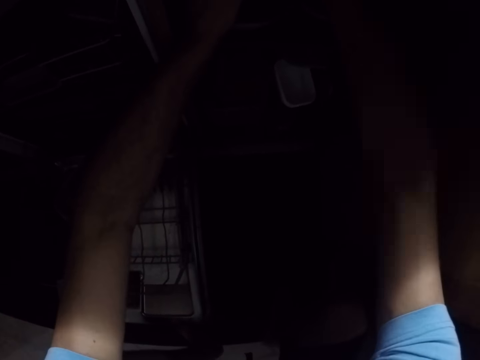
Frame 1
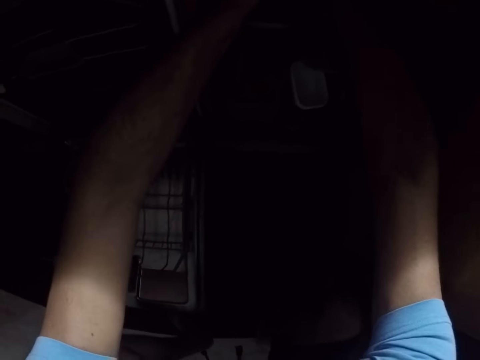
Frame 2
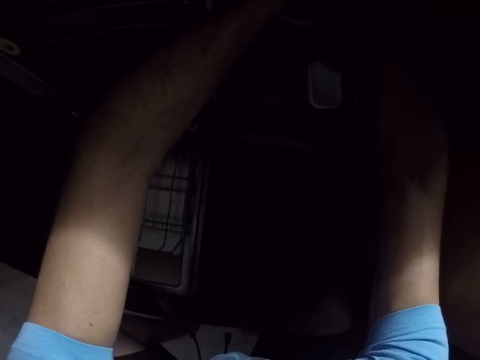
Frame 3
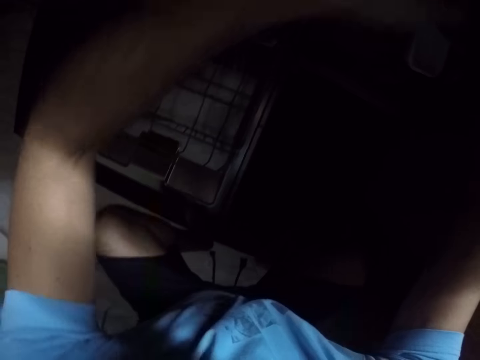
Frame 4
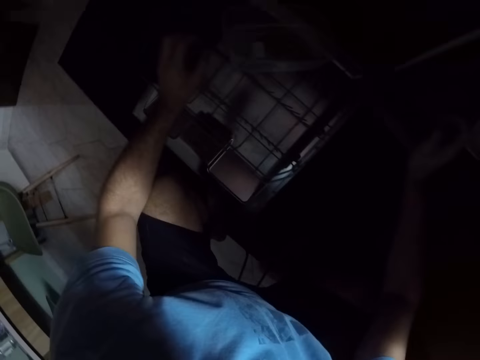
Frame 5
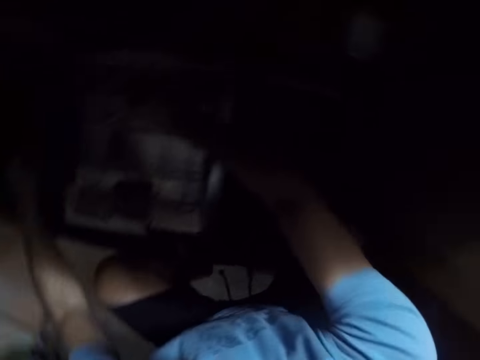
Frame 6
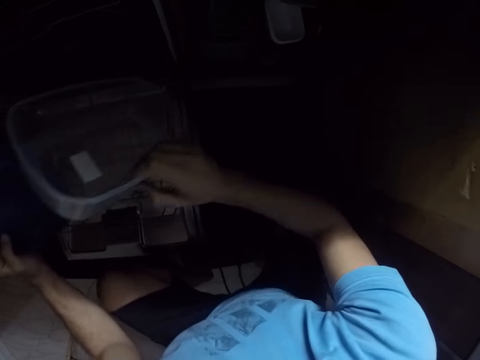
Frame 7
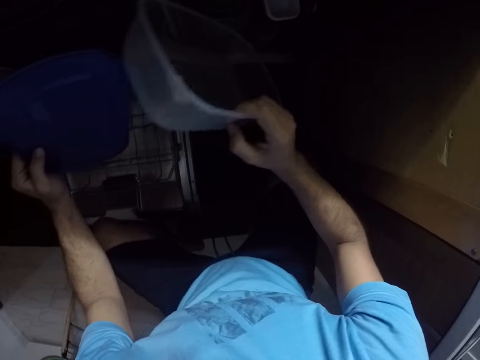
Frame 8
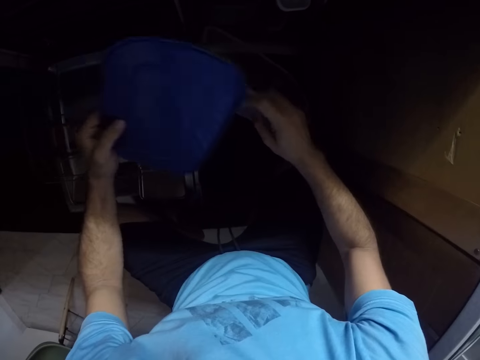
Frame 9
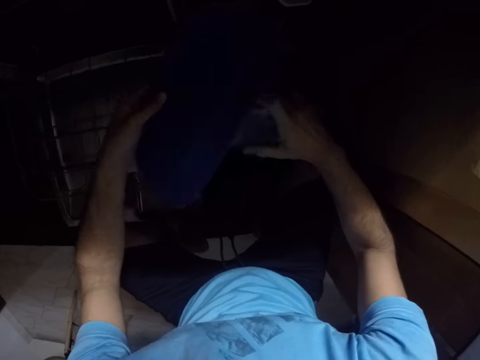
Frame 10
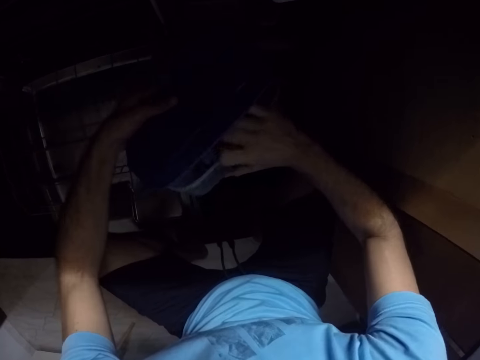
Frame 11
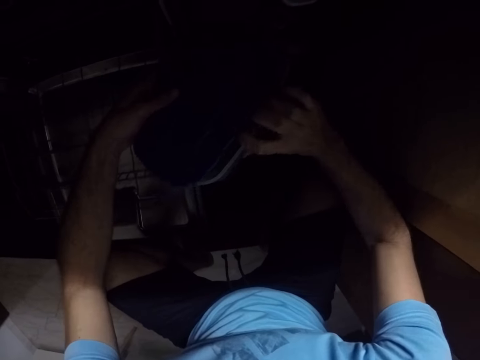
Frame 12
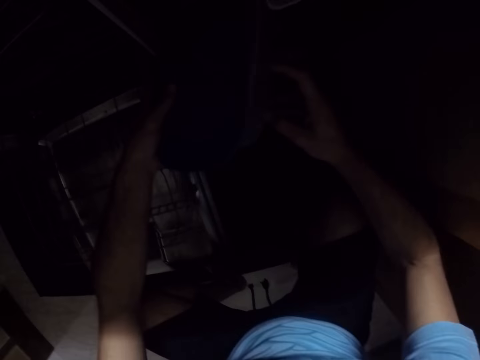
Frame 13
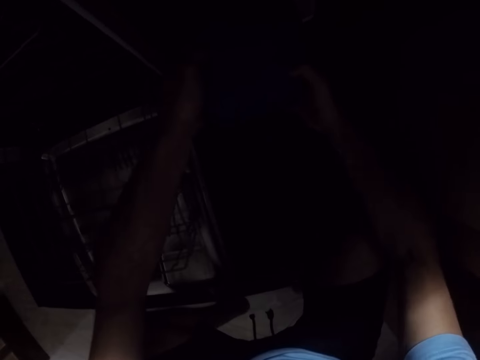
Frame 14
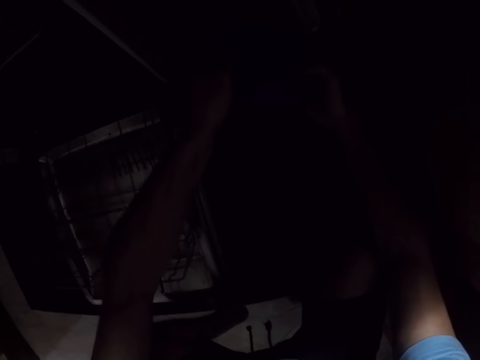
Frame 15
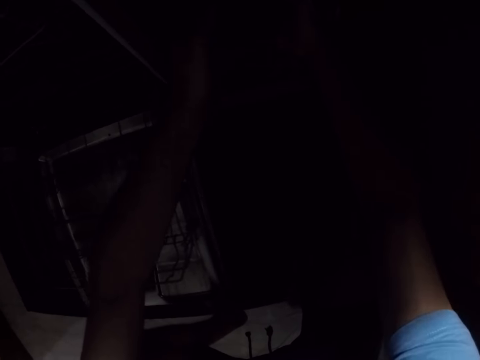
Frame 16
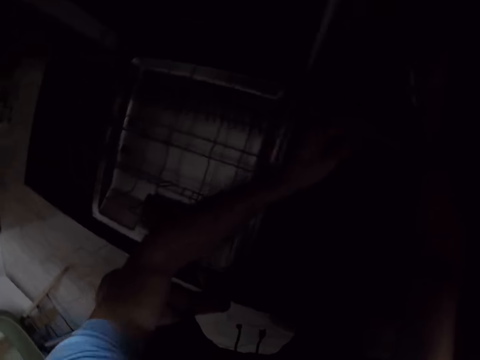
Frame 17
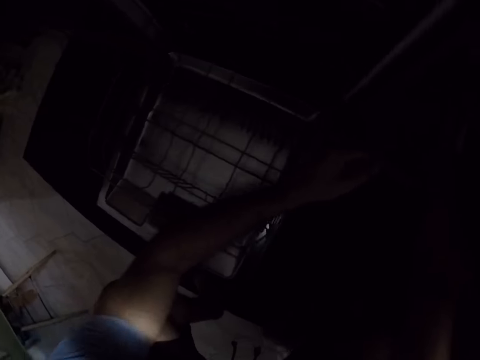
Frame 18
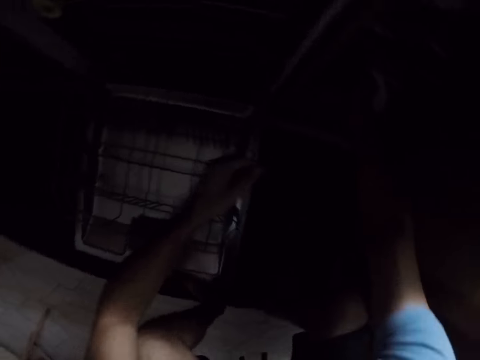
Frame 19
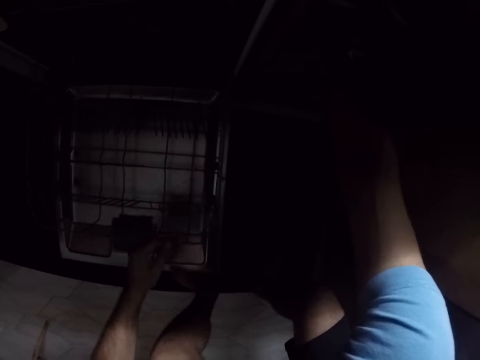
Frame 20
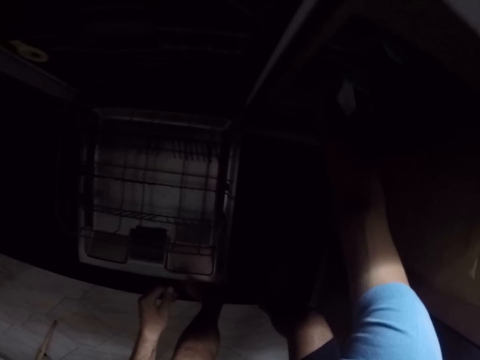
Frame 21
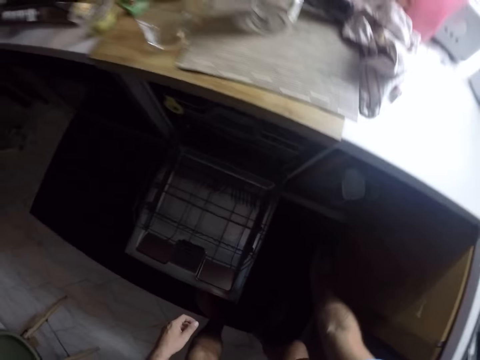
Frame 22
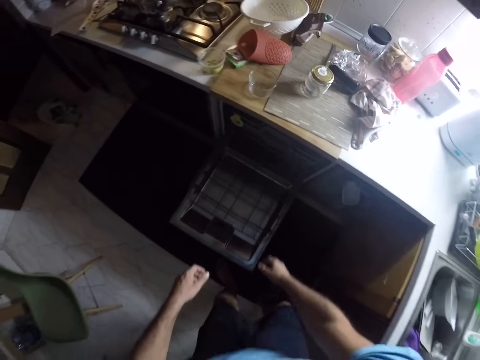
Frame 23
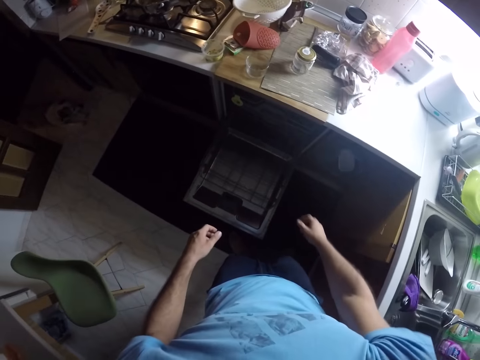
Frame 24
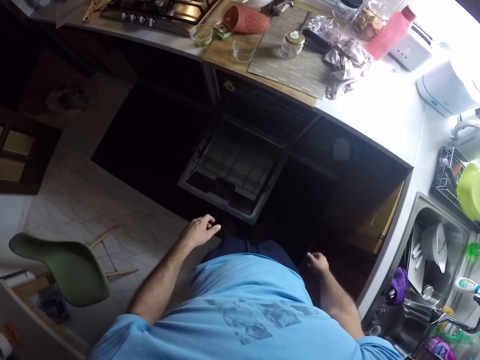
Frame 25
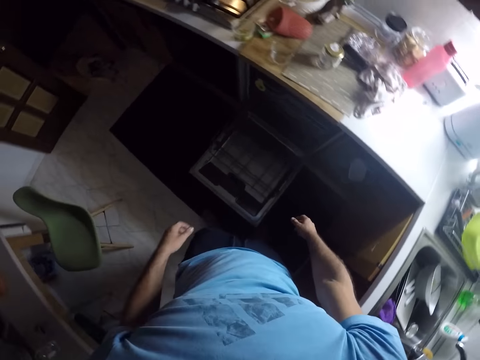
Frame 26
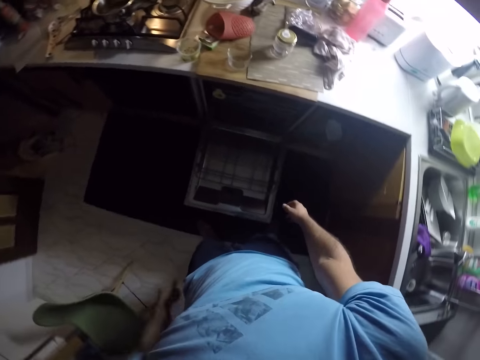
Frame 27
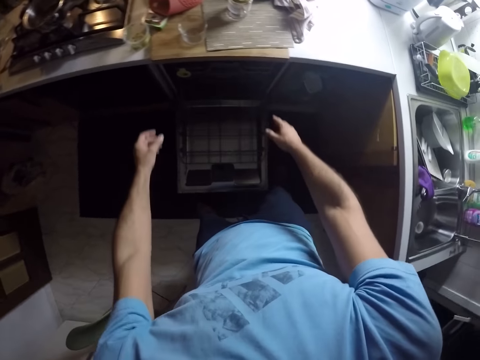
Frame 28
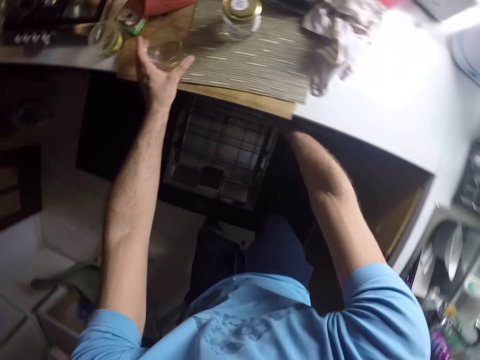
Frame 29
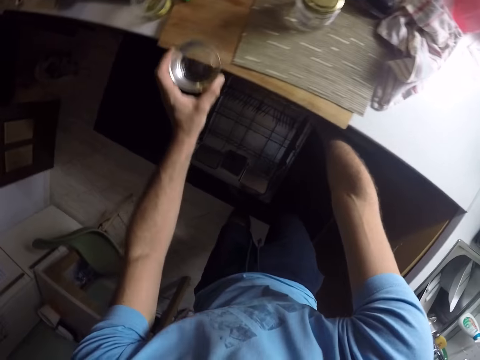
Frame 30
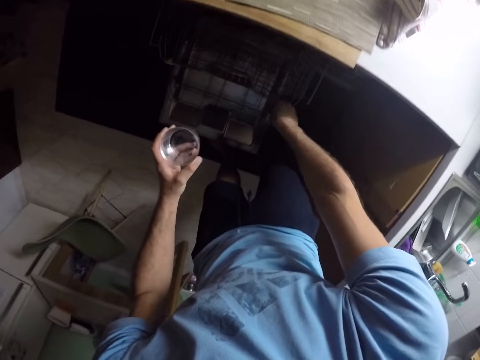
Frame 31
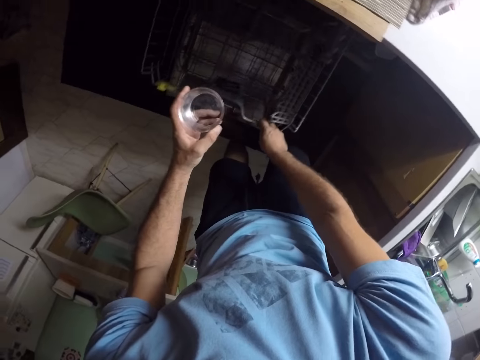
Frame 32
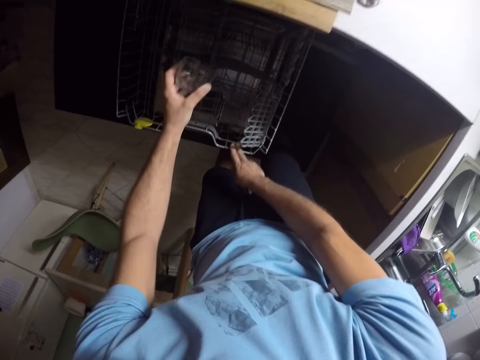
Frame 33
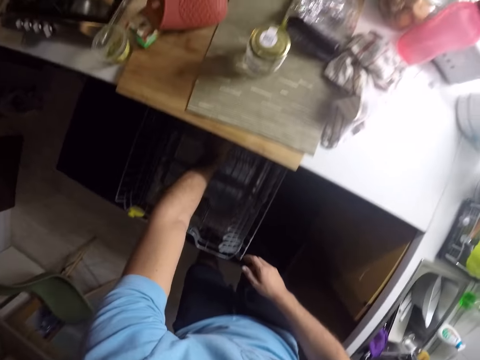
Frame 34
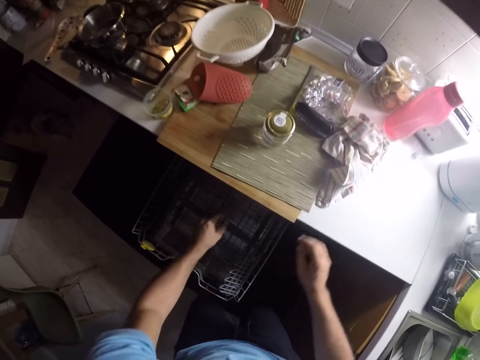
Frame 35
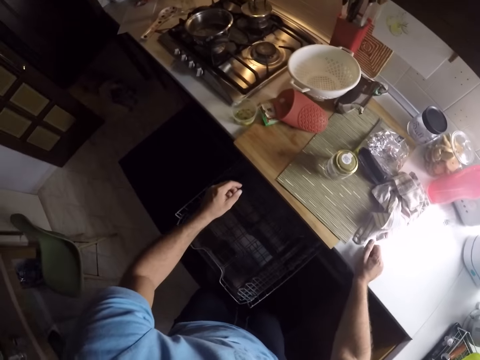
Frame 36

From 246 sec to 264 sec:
The camera wearer picks a tin and a lid from the utensils rack. They cover the tin with the lid. They put the tin in the cupboard. They pick a glass from the surface. They put the glass on the utensils rack.

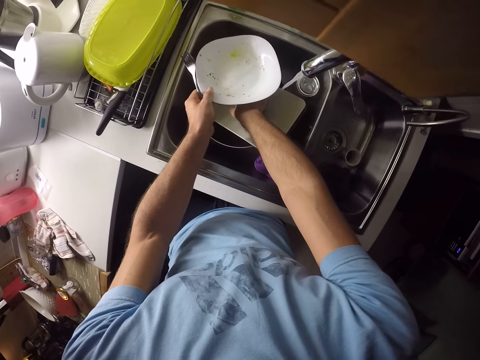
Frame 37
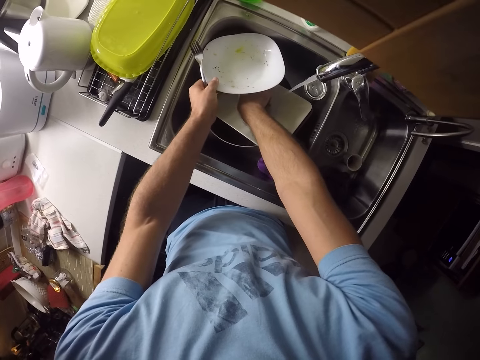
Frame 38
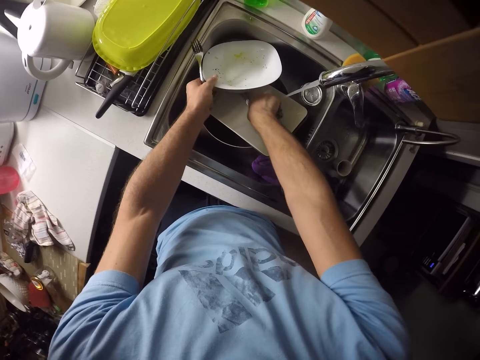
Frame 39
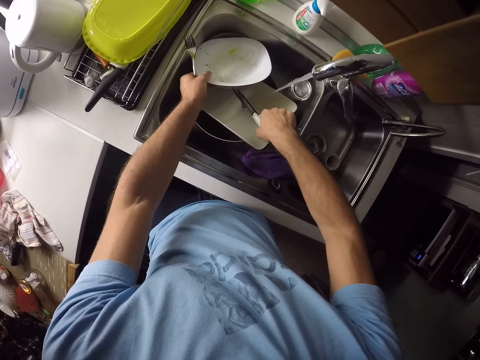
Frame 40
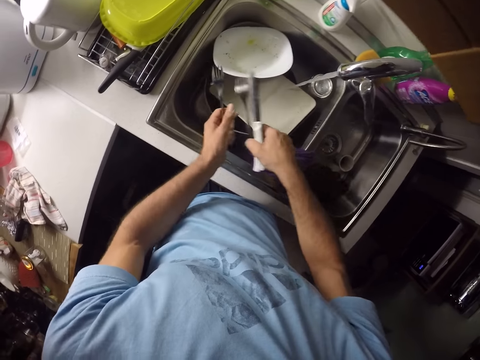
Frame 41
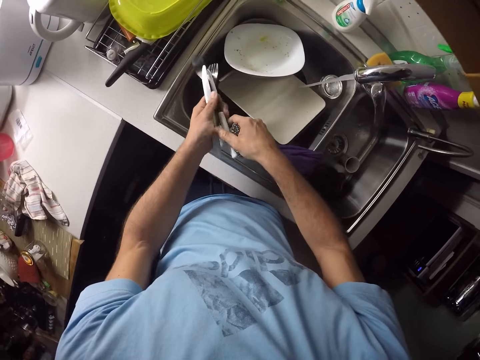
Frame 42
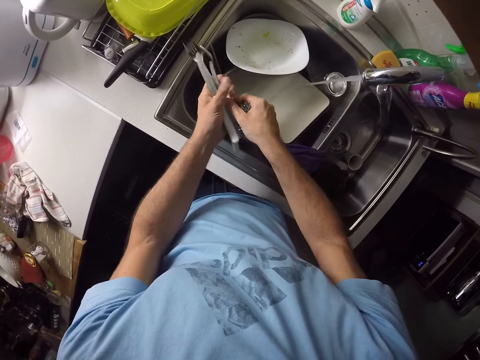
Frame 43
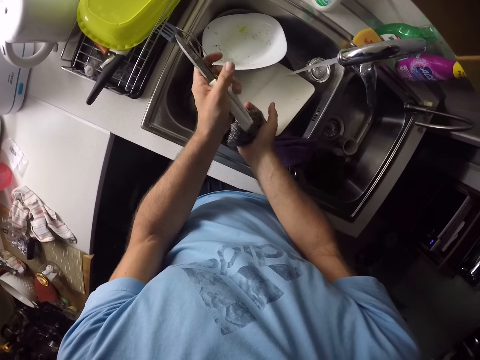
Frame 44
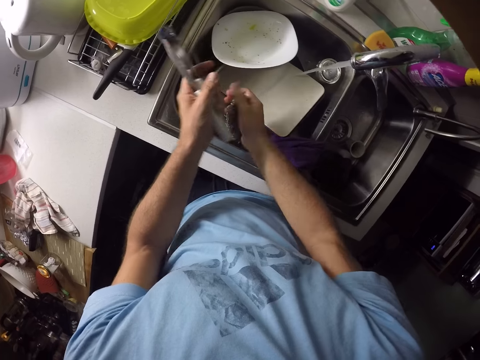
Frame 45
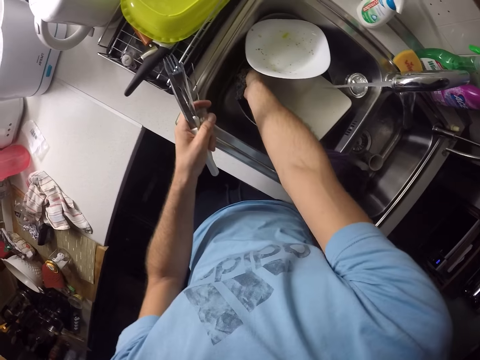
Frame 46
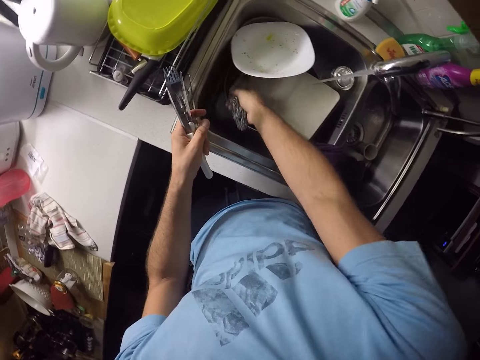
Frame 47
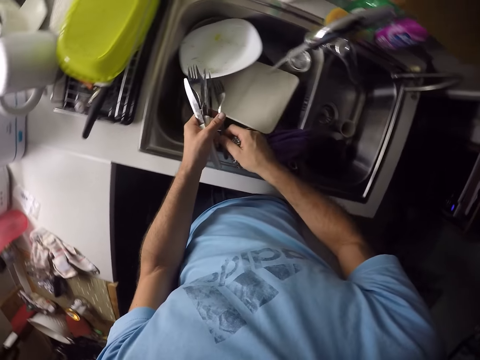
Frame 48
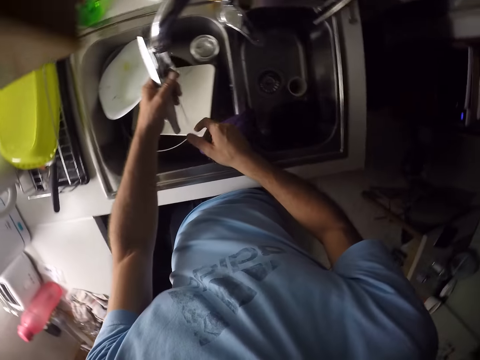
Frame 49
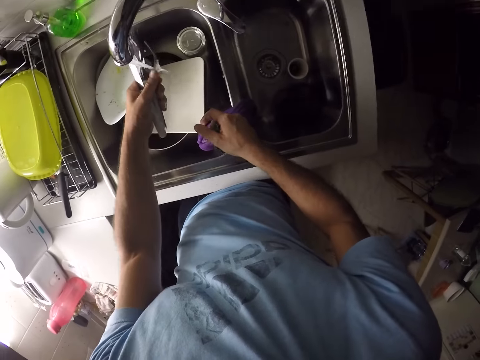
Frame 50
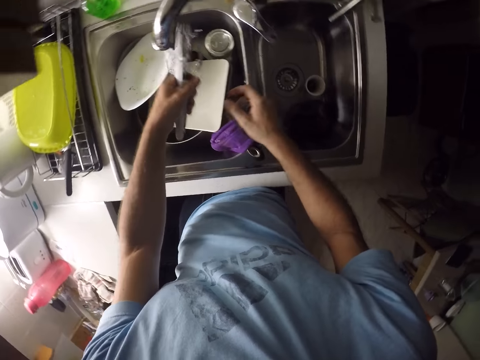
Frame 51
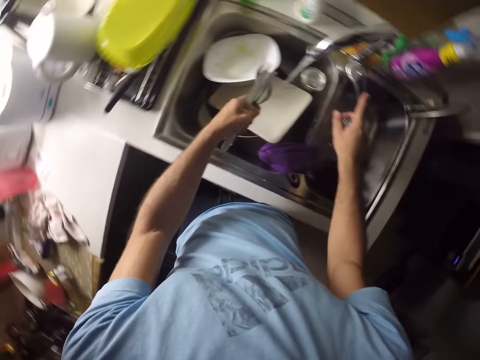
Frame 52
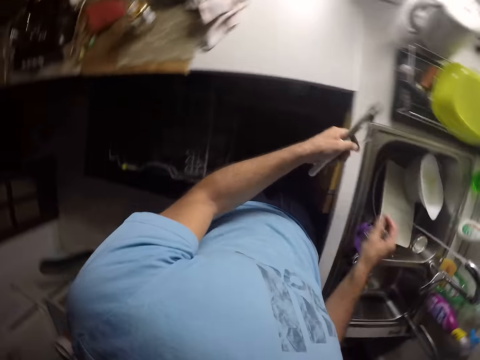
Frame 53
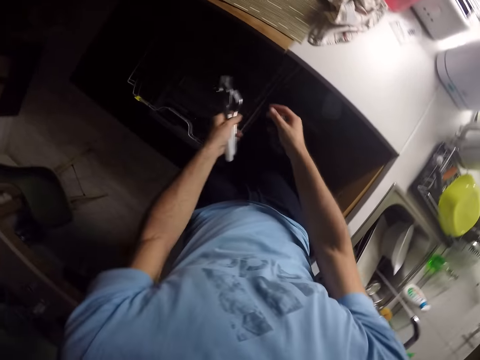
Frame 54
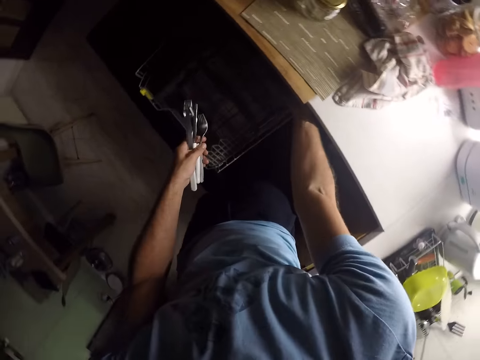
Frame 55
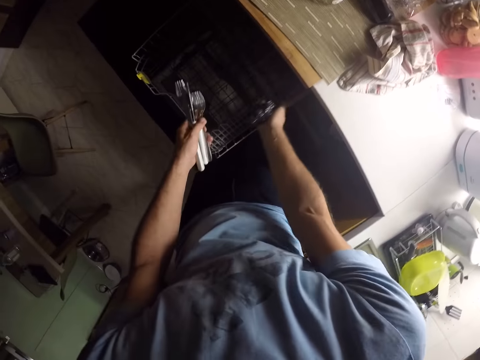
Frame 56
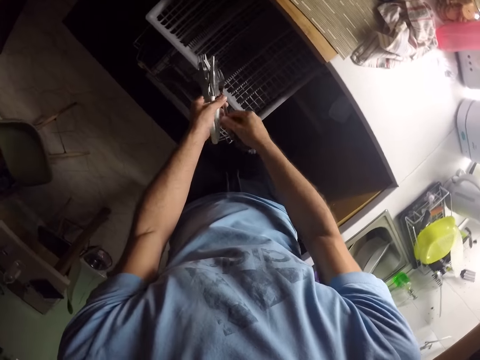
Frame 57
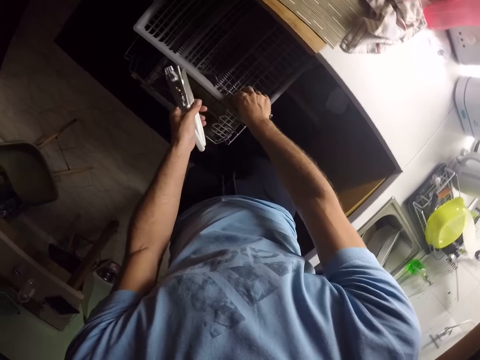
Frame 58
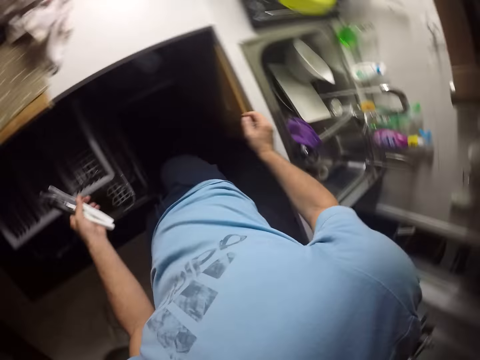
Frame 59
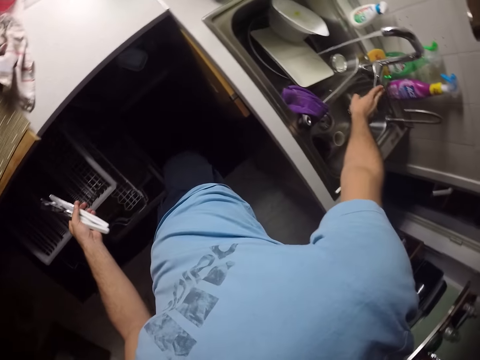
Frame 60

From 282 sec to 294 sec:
The camera wearer picks a fork and a knife from the sink. They rinse the cutlery. They pull out the utensils rack. They put a spoon on the utensils rack. They arrange the spoons in the drawer.
